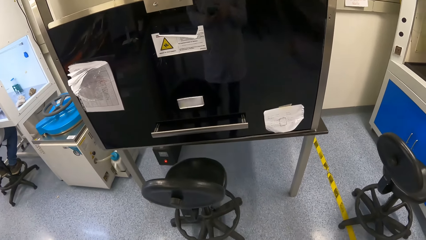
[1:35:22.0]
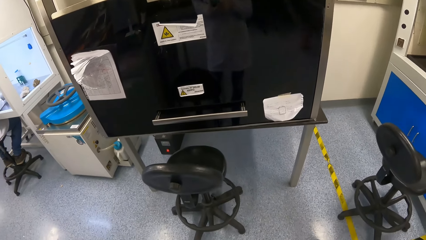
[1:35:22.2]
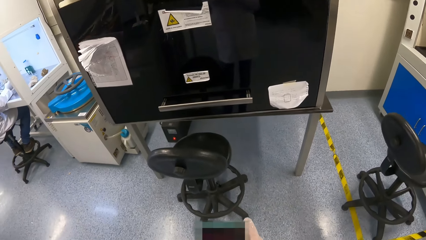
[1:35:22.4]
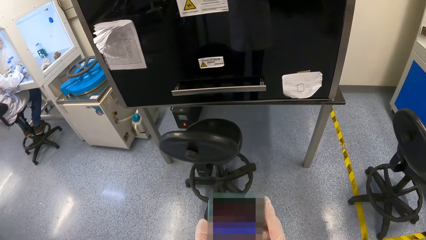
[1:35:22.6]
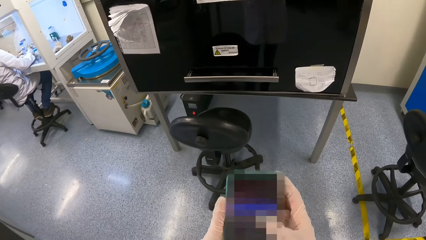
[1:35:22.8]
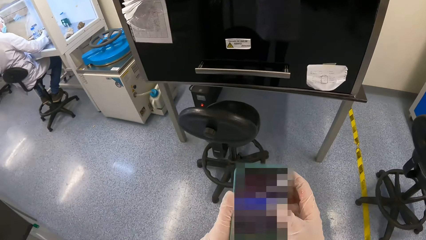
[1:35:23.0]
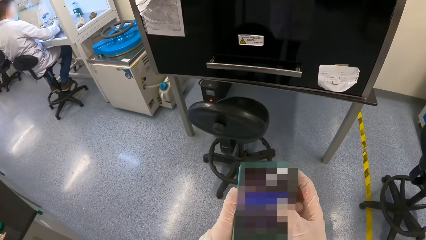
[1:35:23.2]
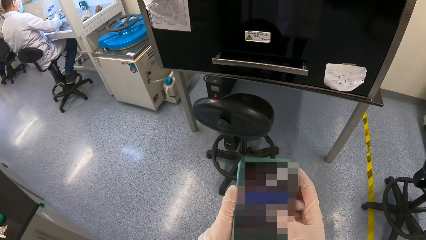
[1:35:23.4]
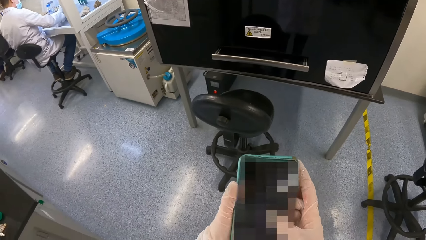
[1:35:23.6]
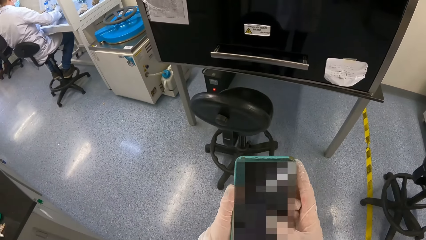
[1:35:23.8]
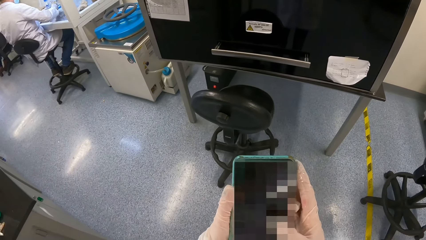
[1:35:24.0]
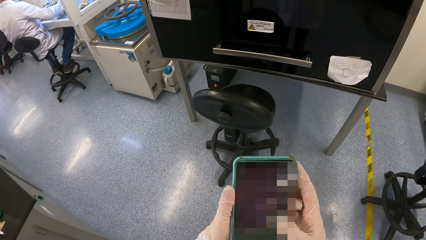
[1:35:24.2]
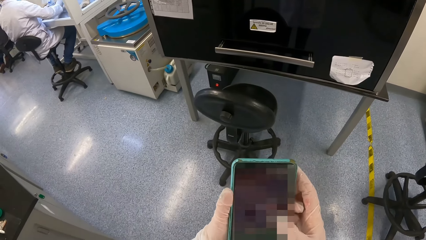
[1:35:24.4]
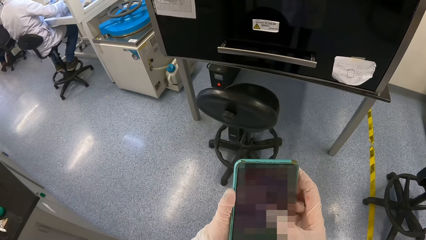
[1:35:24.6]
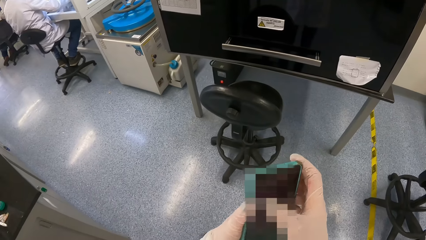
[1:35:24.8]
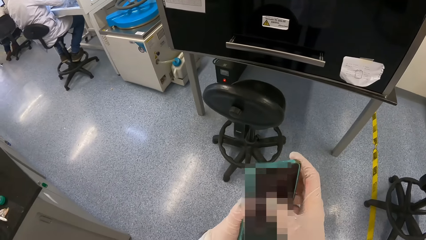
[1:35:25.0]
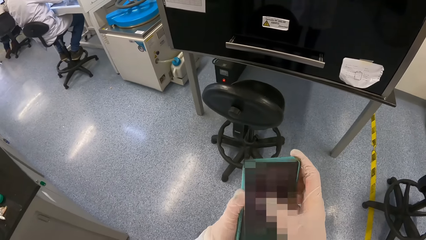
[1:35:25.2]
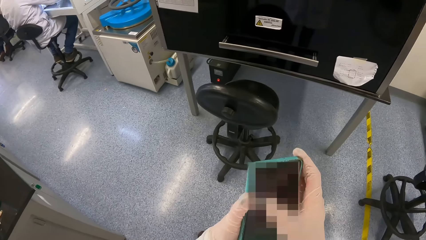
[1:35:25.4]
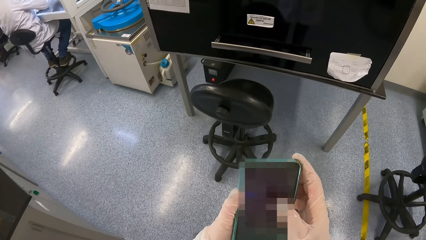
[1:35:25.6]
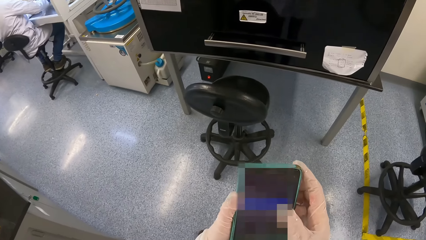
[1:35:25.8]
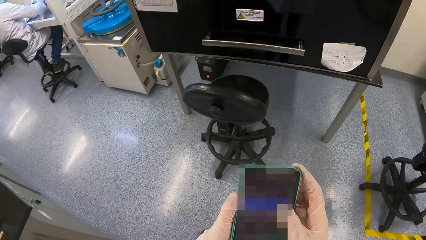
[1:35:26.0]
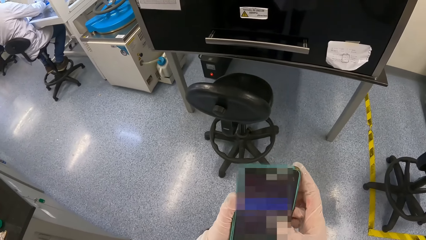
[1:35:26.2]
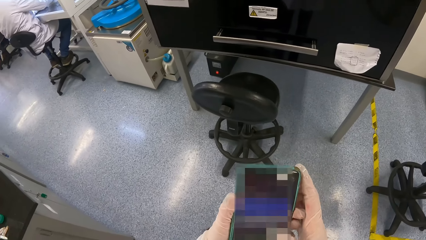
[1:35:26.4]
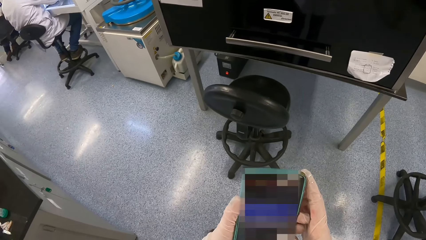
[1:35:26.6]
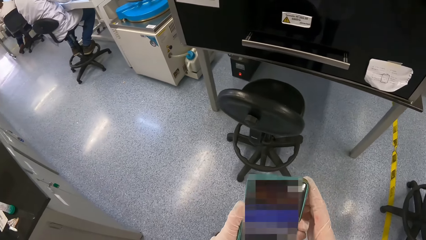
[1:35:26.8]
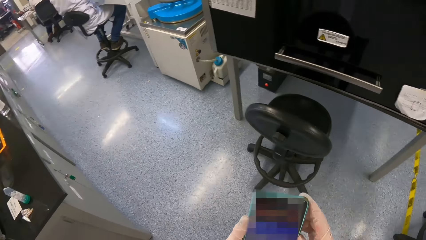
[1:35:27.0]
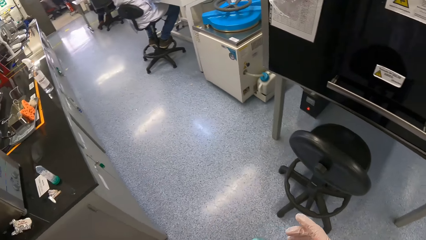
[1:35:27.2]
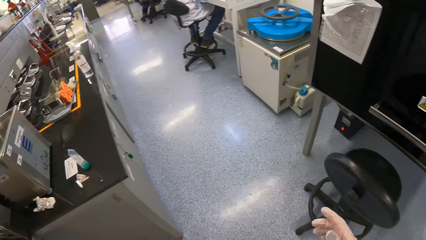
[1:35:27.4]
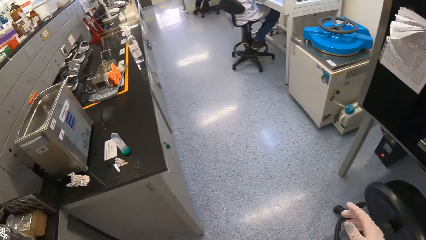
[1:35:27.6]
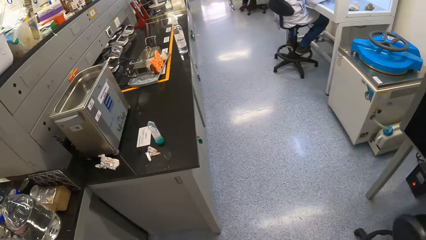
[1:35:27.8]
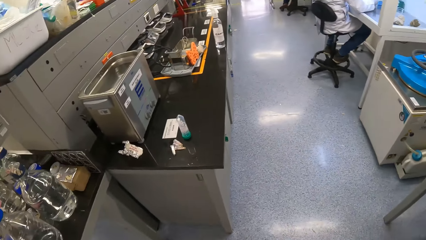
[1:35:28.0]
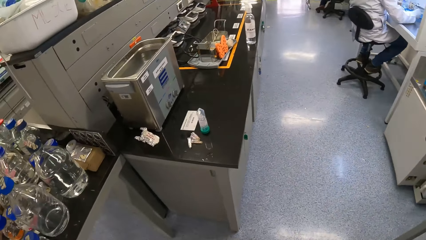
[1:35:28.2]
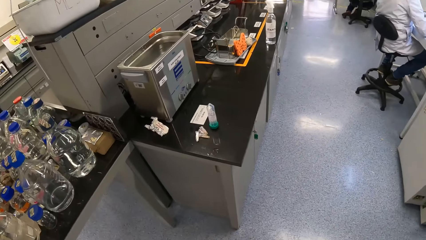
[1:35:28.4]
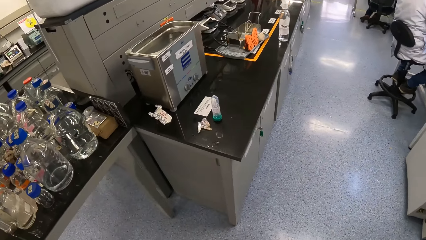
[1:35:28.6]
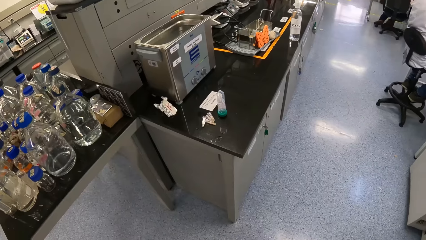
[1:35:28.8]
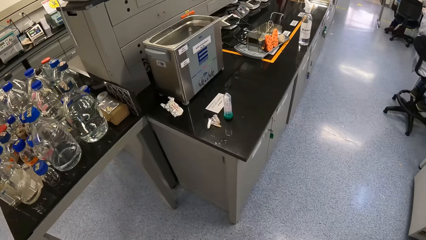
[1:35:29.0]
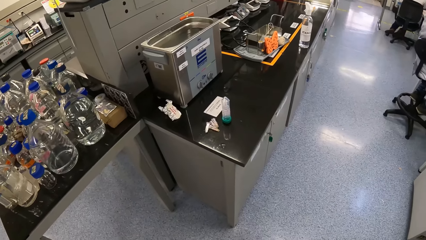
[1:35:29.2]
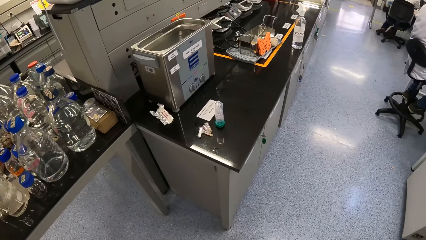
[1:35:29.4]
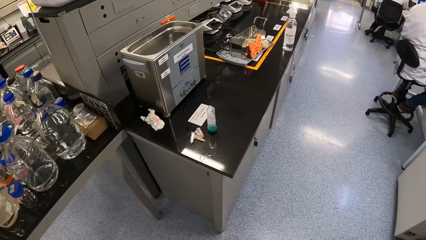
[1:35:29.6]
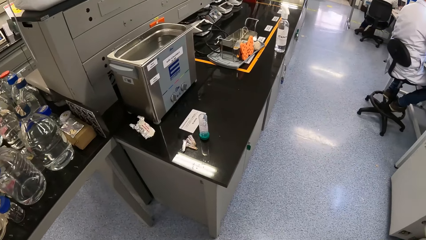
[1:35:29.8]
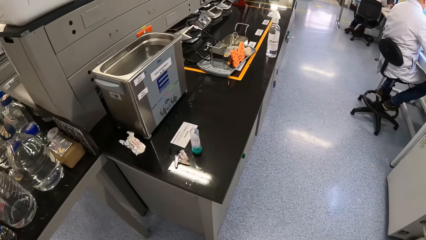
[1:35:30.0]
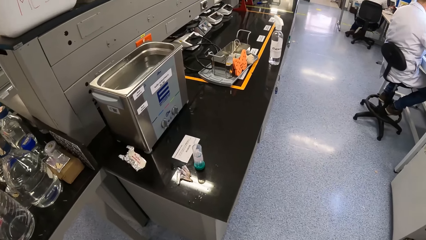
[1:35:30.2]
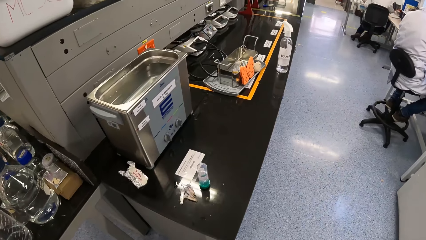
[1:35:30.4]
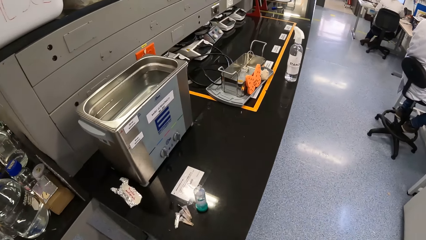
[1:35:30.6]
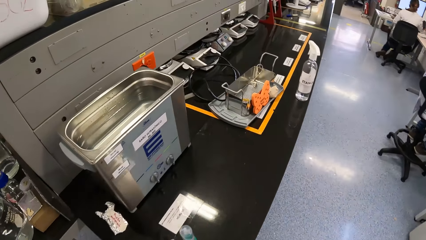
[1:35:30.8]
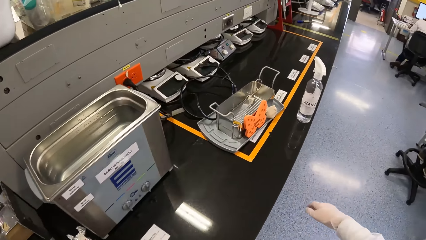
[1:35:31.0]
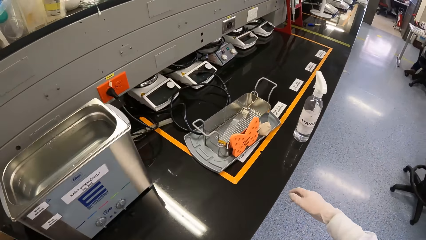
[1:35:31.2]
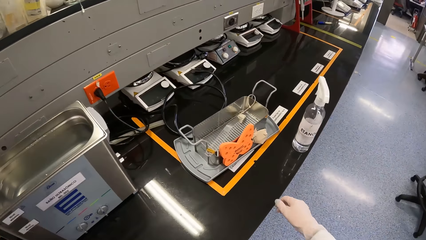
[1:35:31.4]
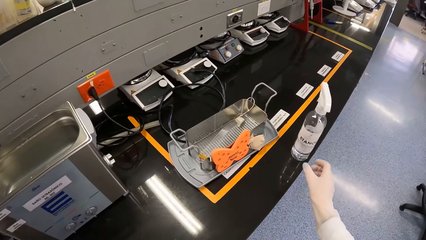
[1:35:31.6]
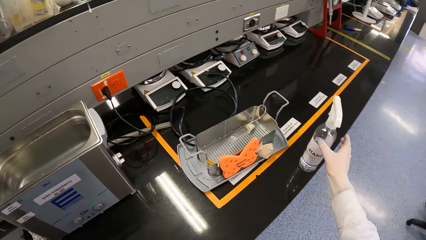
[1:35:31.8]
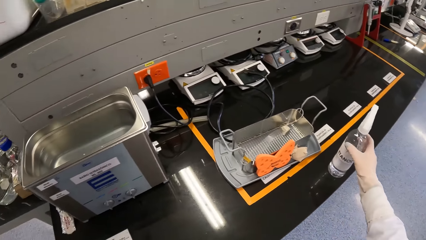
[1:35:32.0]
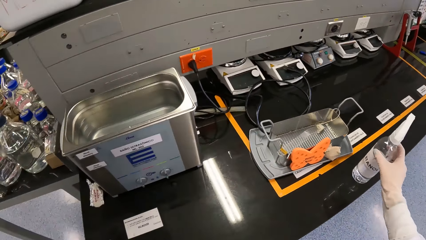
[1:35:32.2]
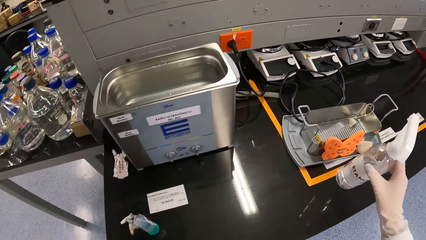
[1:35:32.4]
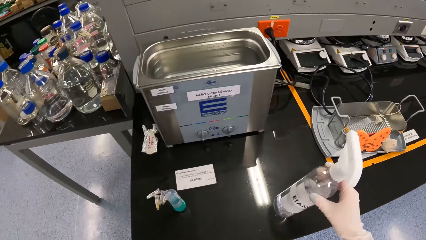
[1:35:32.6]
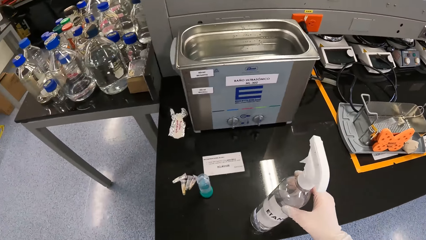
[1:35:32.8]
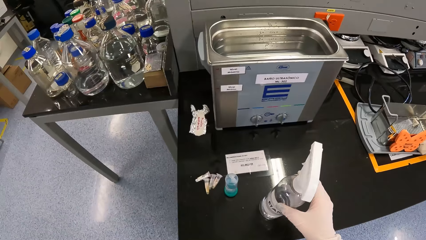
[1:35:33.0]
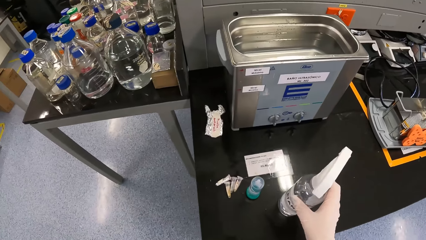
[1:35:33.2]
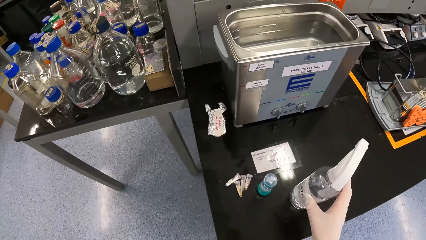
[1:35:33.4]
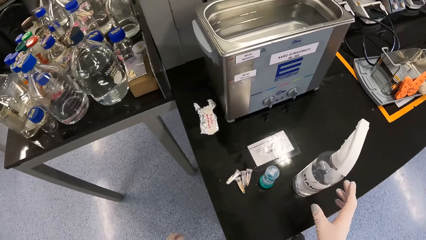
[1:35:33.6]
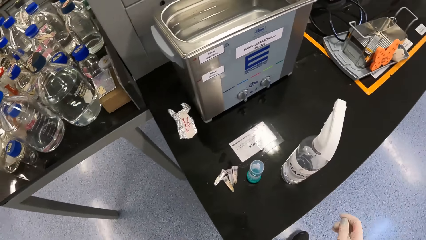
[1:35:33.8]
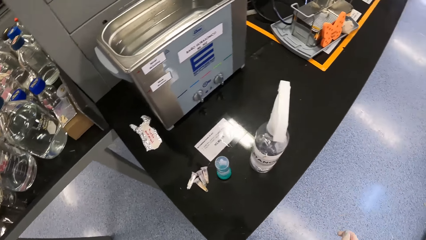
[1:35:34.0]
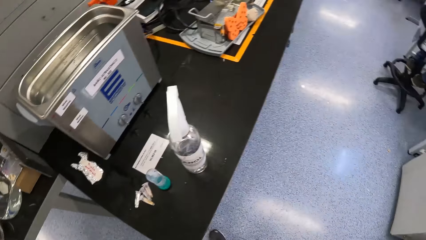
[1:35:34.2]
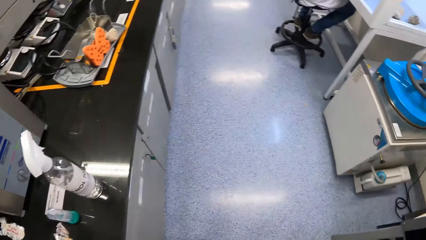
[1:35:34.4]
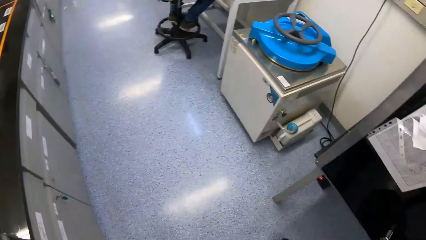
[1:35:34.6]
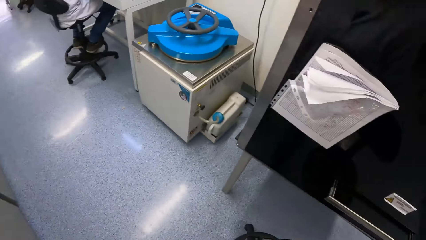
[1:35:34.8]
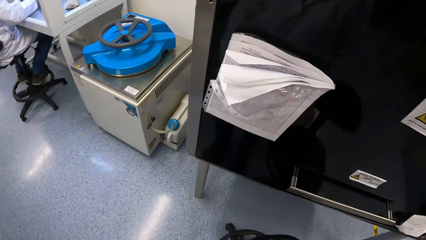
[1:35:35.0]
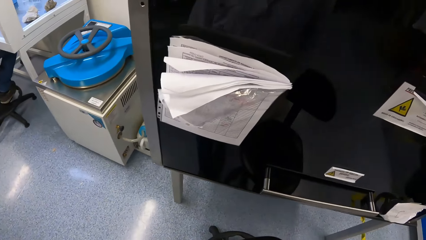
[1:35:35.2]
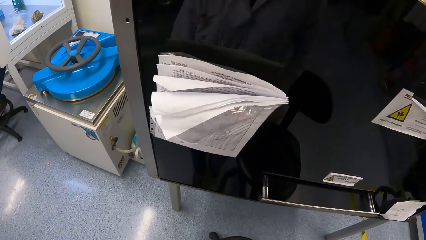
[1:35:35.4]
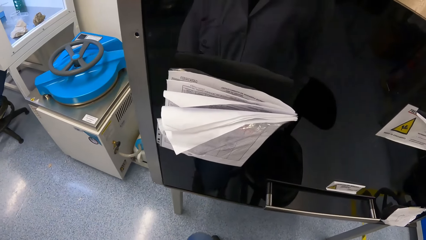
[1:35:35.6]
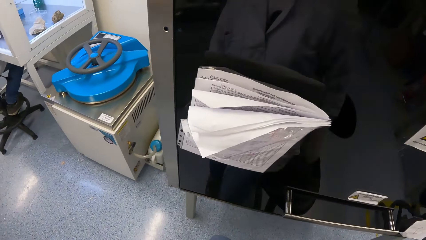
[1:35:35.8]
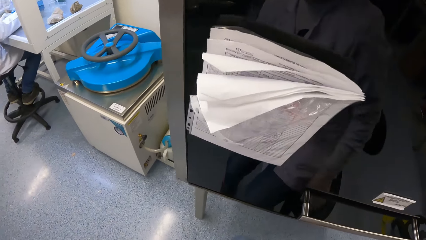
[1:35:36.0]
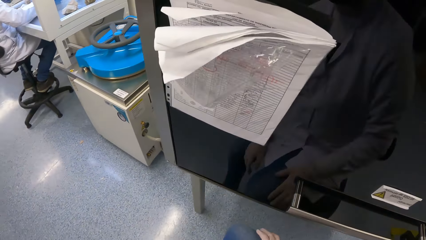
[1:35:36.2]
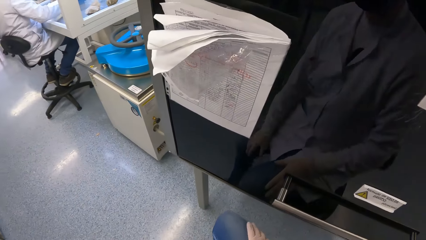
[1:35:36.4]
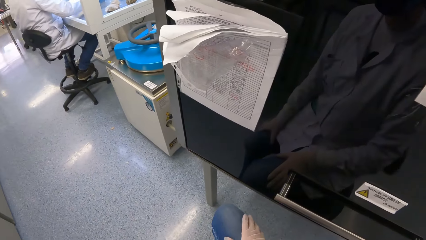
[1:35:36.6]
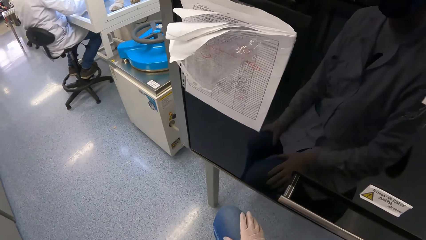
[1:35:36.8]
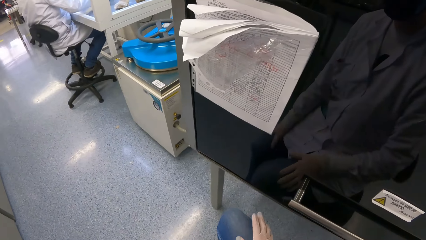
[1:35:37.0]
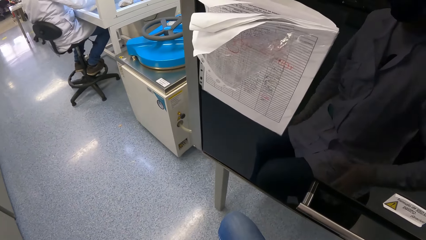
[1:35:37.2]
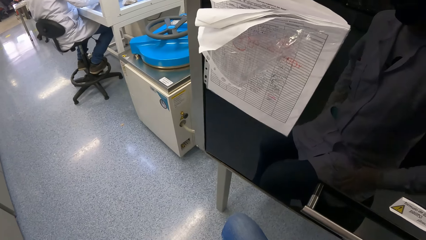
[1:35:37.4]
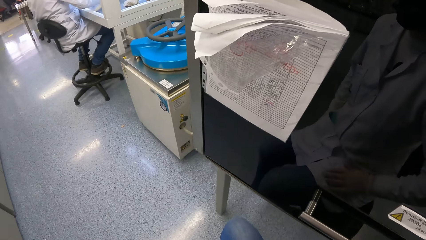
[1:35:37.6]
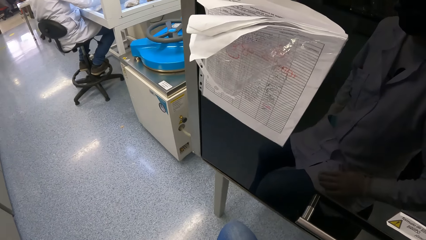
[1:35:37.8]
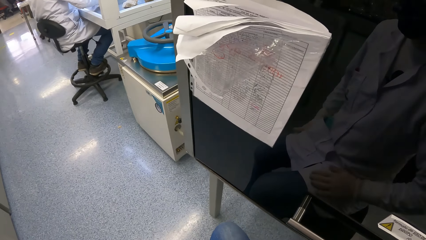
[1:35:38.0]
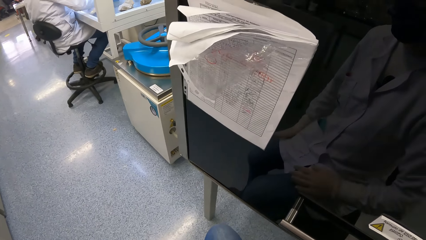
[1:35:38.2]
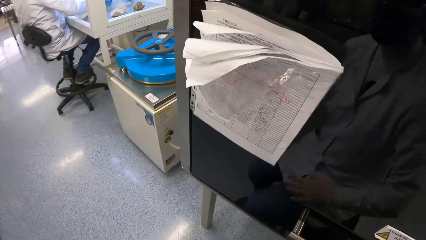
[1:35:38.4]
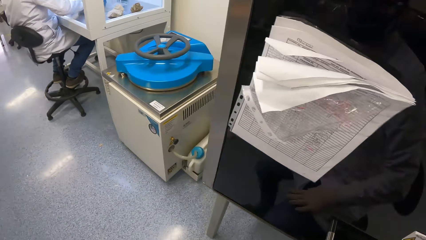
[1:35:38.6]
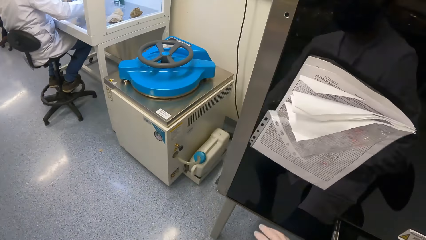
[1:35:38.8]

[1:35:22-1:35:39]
The camera wearer holds the phone with both hands. She swipes the phone with the right hand. She turns aside. She walks ahead. She picks up a spray bottle from the counter with her right hand. She drops the spray bottle on the counter with her right hand. She turns aside. She sits on a chair.
